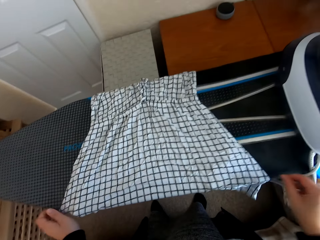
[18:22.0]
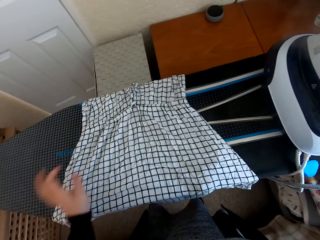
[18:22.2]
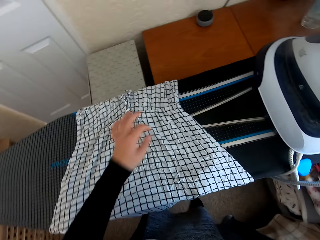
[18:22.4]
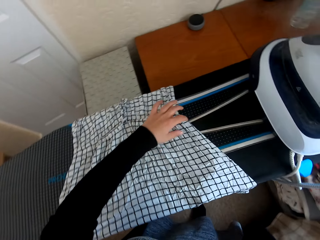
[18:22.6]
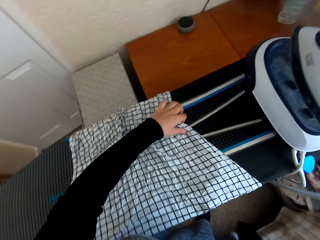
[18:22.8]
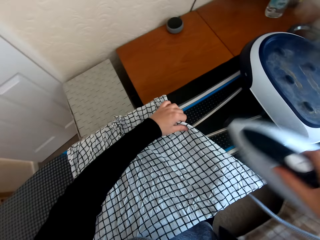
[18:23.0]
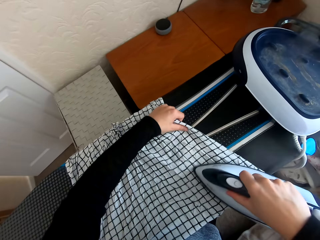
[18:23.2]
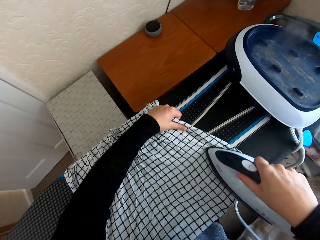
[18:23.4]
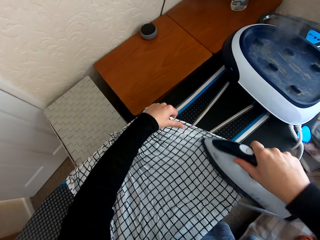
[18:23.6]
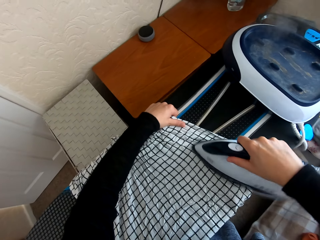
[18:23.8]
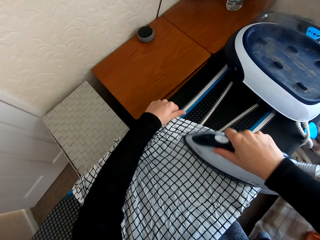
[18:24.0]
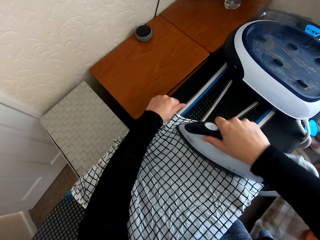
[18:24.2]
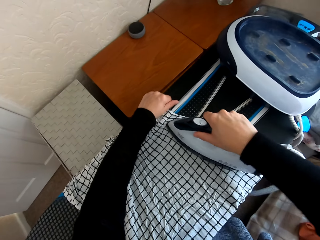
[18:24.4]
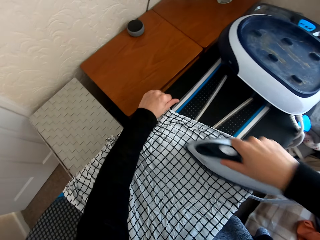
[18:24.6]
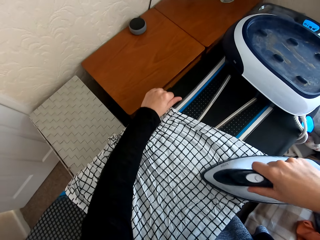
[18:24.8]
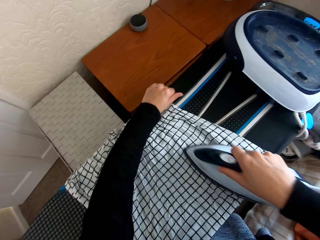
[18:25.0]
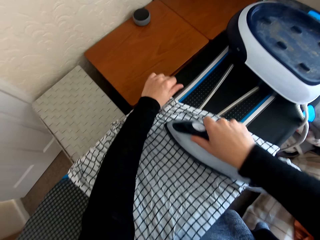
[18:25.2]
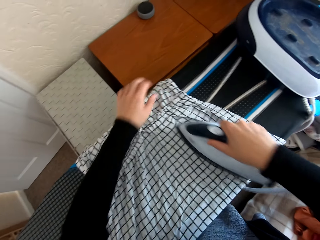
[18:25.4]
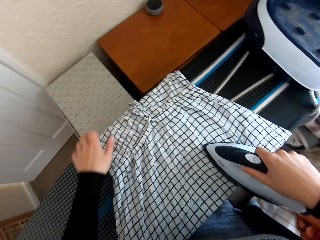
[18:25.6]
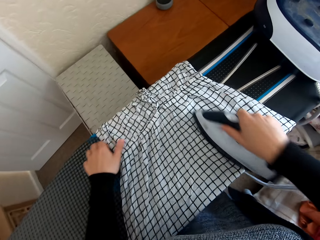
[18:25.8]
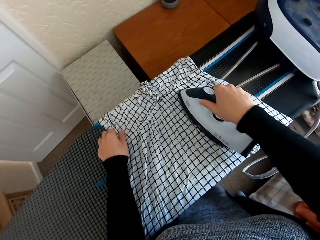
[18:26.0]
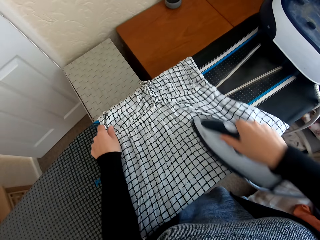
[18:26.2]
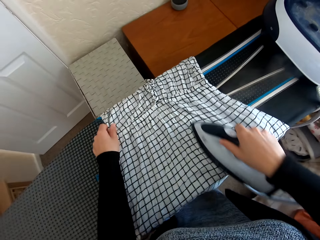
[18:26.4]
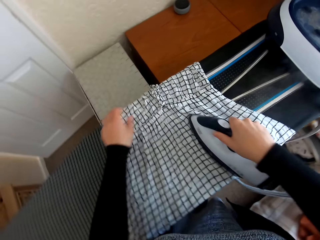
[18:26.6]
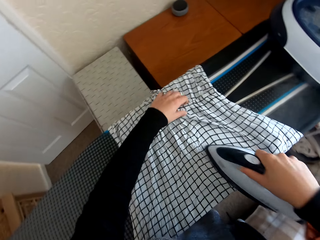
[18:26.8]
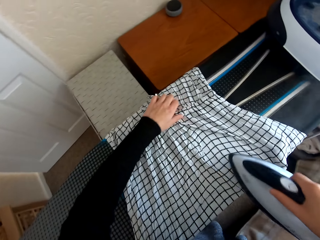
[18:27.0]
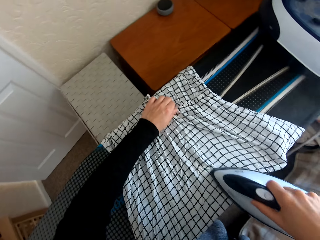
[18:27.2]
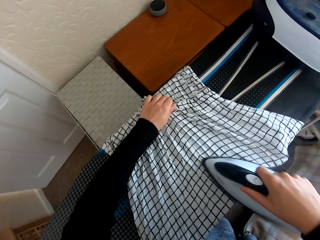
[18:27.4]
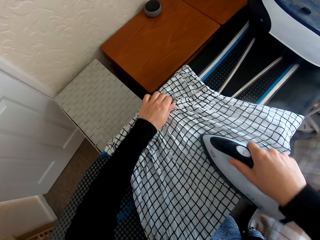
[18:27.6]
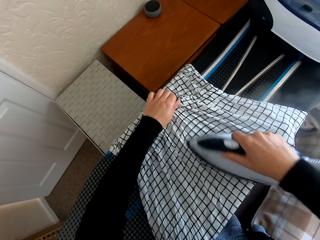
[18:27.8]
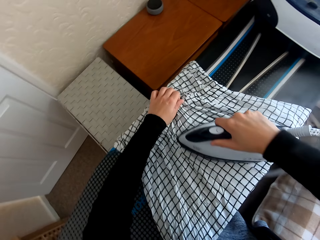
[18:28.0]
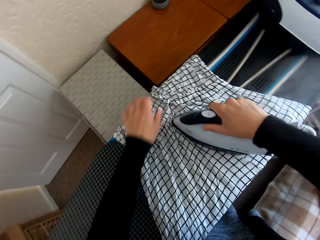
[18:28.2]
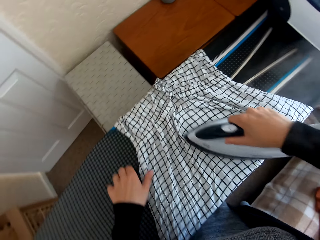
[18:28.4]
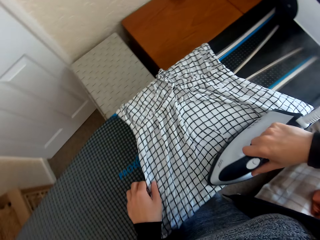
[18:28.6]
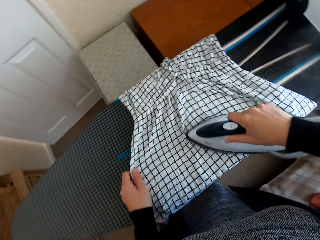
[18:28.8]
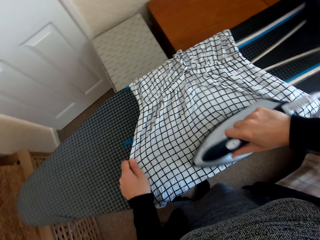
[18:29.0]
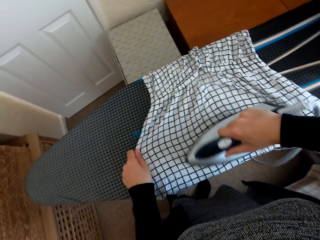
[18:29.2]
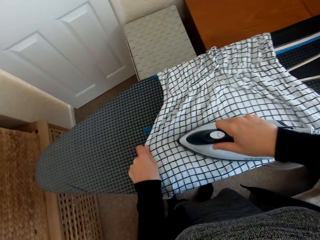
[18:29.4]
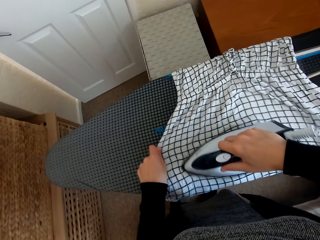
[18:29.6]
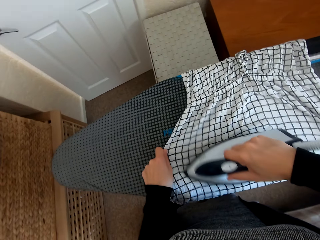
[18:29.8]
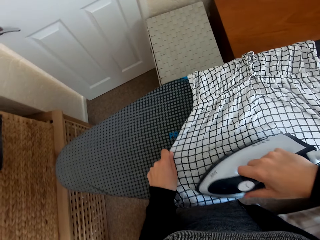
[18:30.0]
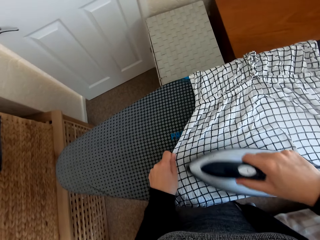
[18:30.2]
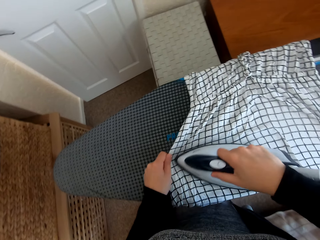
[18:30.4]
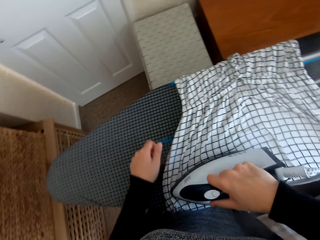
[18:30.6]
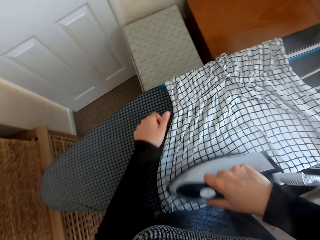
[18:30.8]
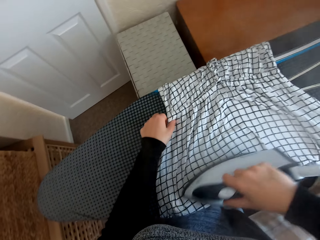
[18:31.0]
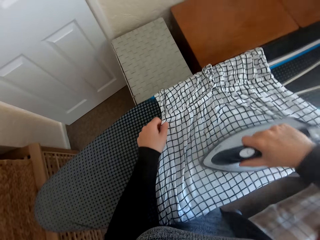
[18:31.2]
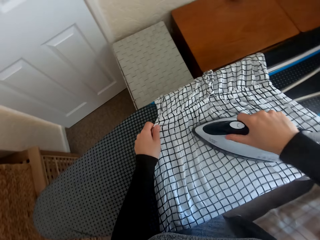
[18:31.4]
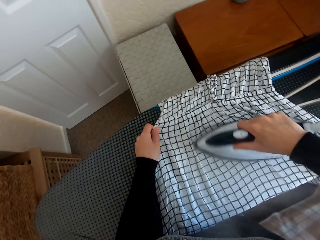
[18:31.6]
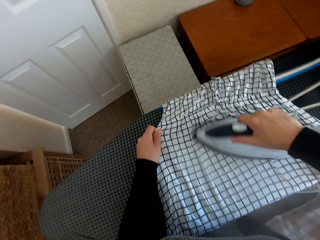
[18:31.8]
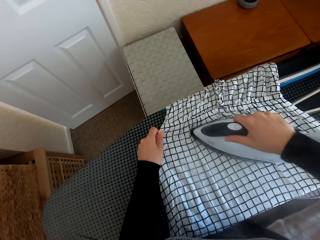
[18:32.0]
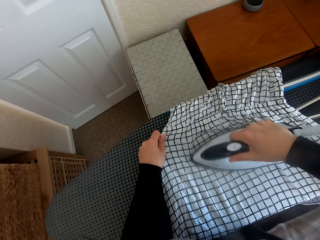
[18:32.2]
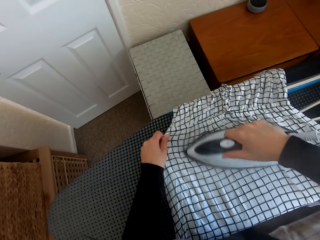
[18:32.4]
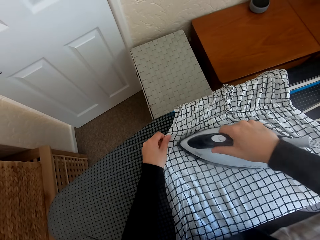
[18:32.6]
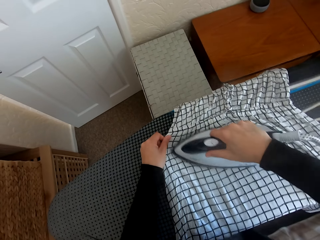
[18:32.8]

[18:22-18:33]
The camera wearer picks the iron box from the Brabantia iron board. They iron the dress or cloth with the iron box on the Brabantia iron board.

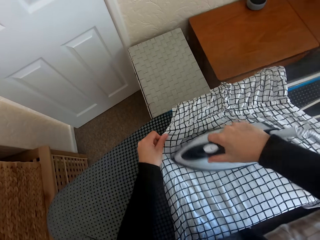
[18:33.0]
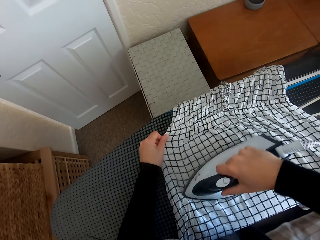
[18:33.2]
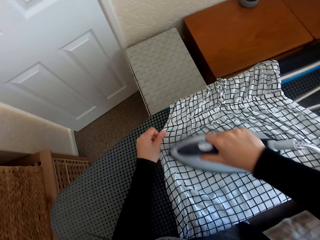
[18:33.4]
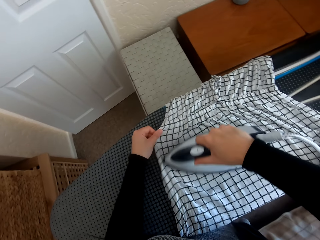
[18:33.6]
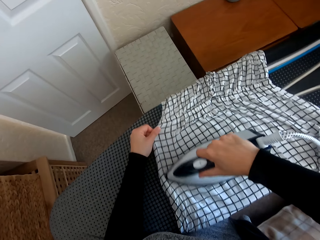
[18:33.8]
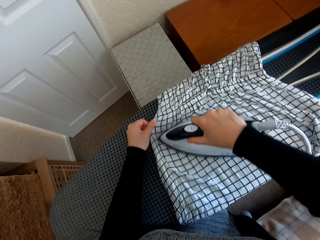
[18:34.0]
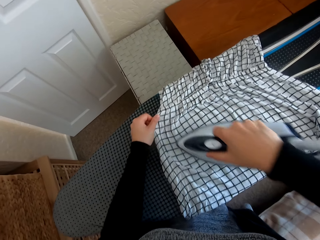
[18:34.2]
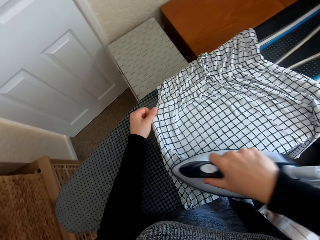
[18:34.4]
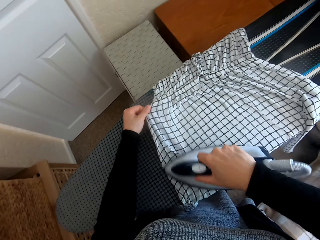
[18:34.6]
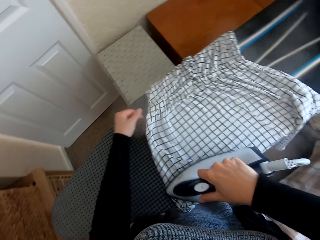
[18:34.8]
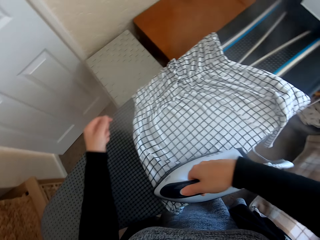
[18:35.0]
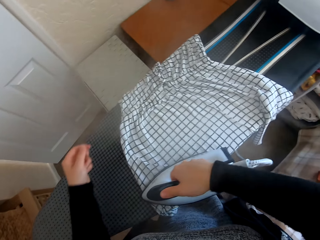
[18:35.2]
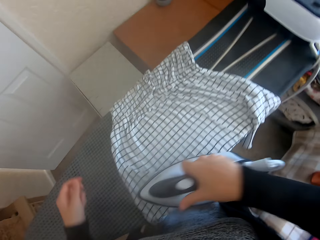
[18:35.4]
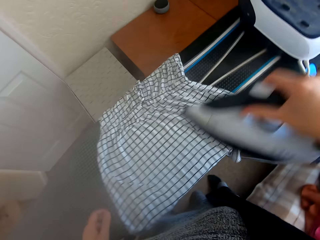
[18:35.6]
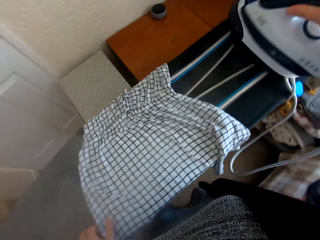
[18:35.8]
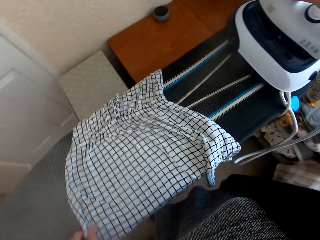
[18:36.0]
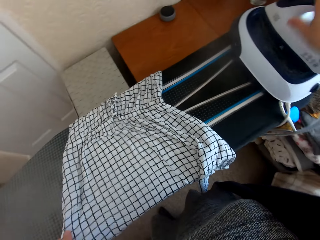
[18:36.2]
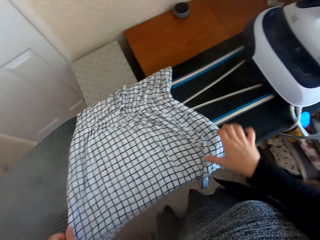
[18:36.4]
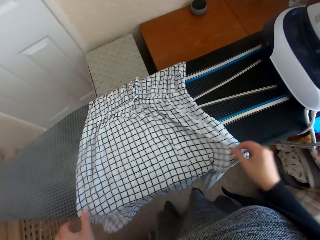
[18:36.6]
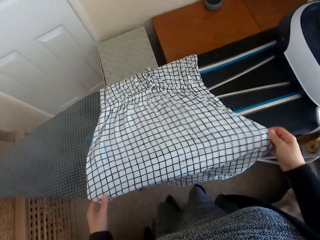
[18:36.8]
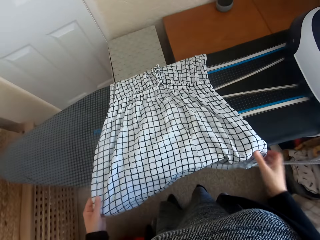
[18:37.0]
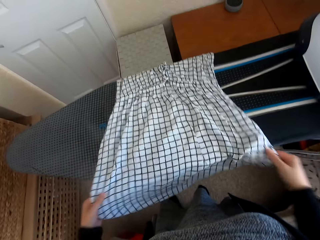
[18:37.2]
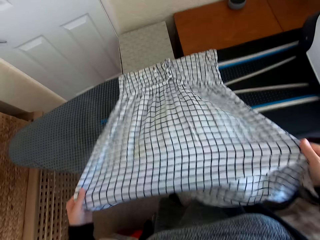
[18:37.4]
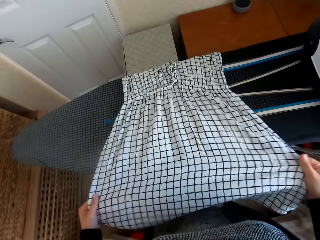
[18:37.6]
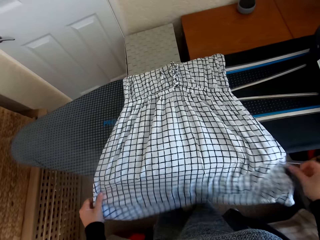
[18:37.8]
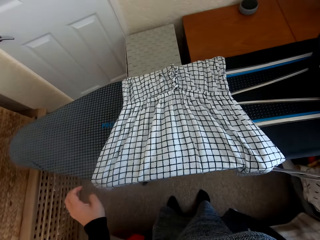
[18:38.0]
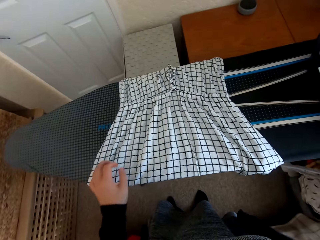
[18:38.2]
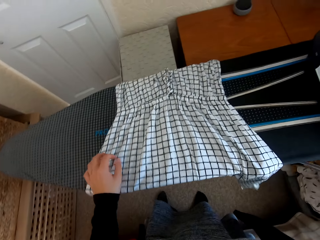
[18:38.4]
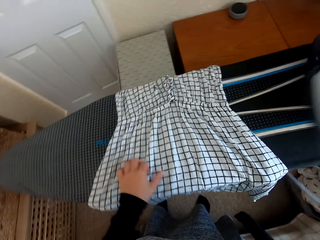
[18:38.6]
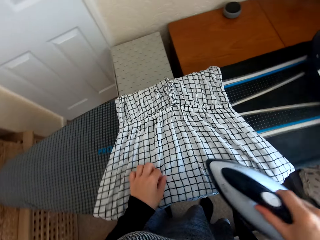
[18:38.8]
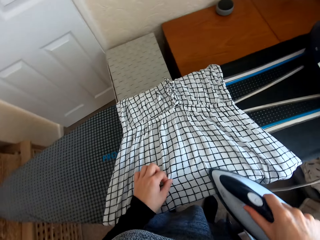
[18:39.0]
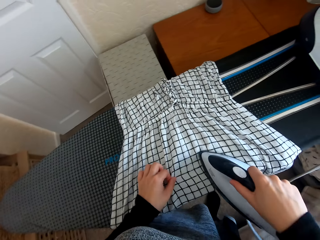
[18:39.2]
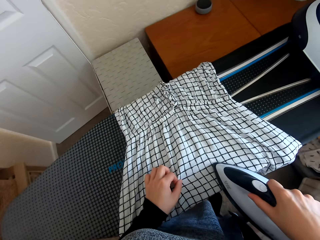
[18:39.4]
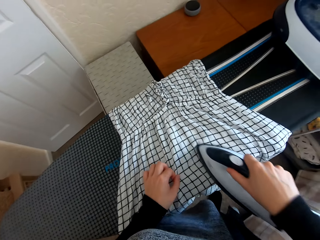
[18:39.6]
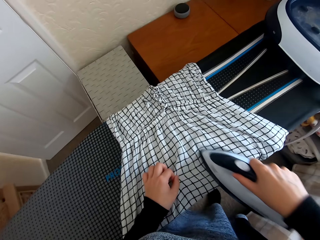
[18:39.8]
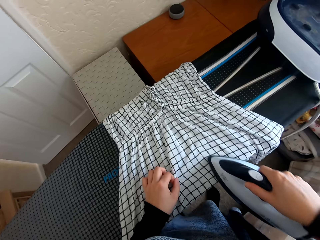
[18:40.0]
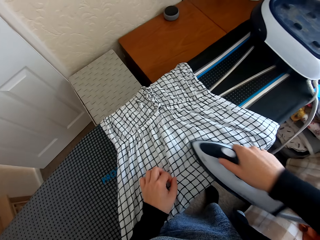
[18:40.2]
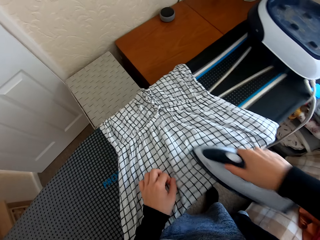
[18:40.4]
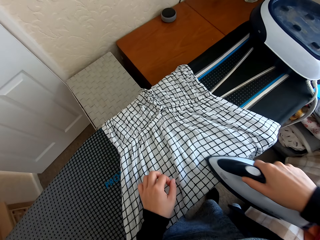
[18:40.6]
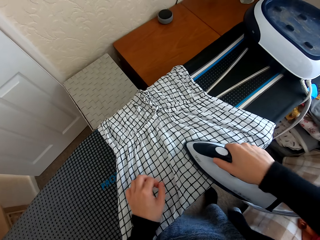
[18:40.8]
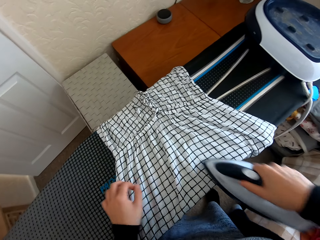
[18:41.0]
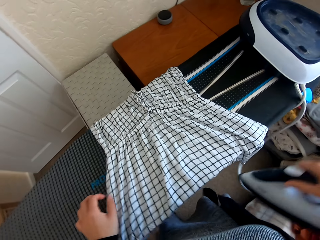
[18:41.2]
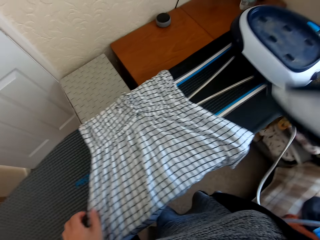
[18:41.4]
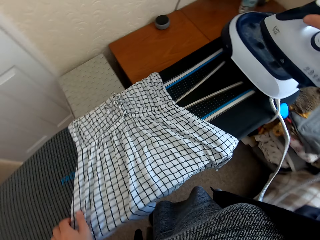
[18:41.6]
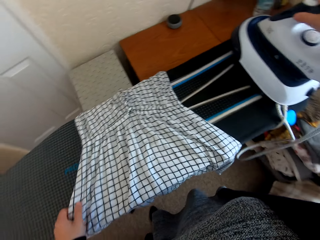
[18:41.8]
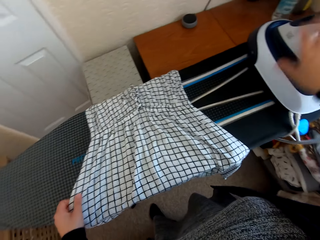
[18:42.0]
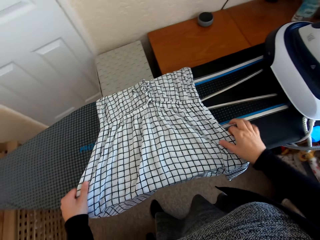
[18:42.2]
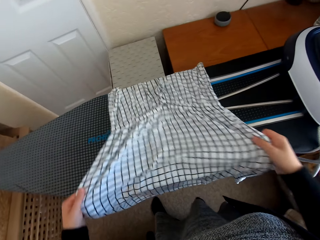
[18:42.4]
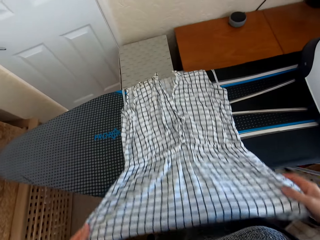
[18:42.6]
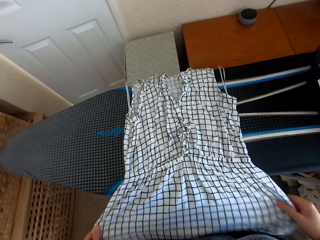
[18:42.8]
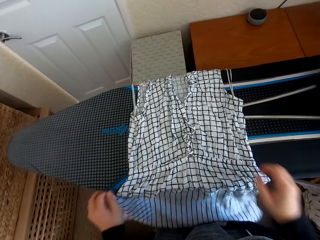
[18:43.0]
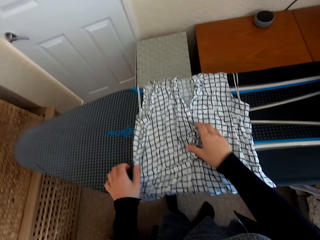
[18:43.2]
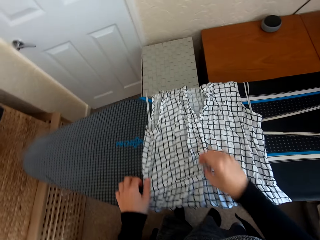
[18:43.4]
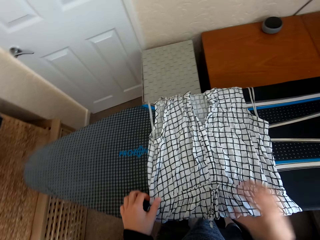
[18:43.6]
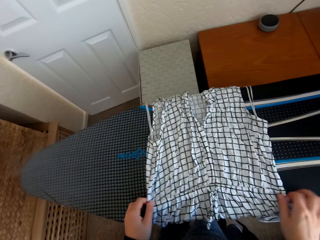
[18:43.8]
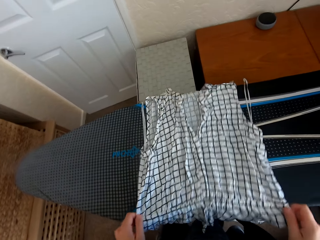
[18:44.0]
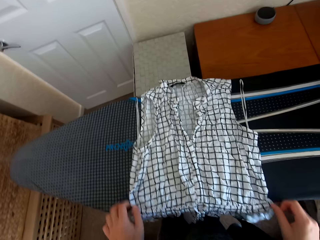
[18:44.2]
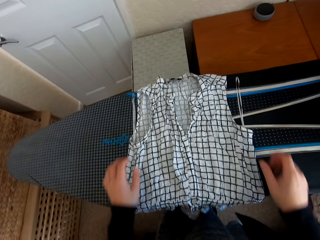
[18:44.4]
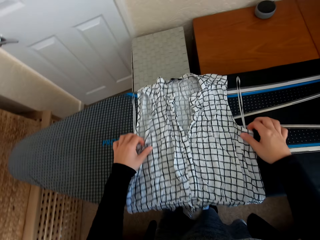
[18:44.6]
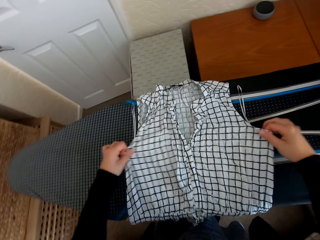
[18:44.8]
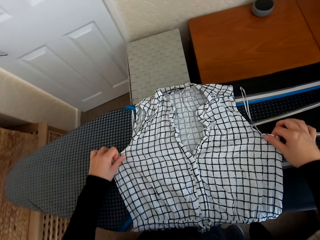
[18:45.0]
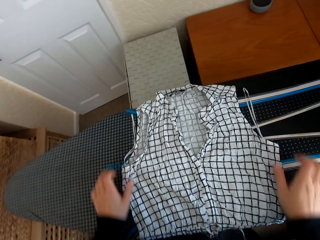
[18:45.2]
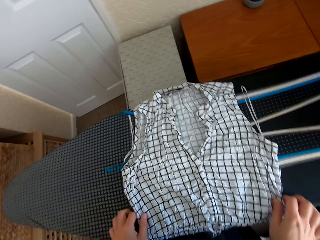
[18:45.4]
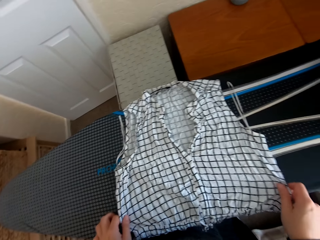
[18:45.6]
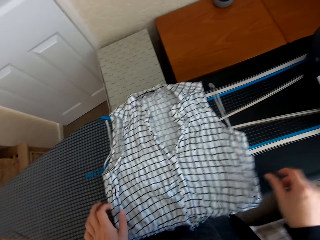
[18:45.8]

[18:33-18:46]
The camera wearer regulates the iron box. They place the iron box on the Brabantia iron board hanger. They adjust the cloth on the iron board. They spread the dress on the Brabantia iron board. They pick the iron box from the Brabantia iron board. They iron the dress with the iron box on the Brabantia iron board. They place the iron box on the Brabantia iron board hanger. They move the dress on the Brabantia iron board. They adjust the cloth on the iron board.
